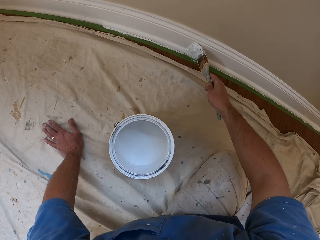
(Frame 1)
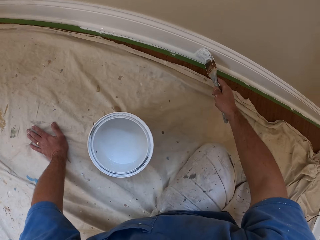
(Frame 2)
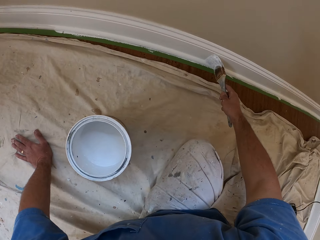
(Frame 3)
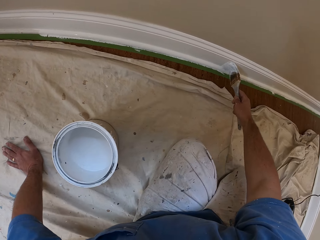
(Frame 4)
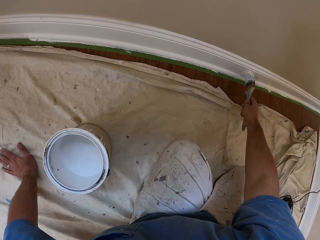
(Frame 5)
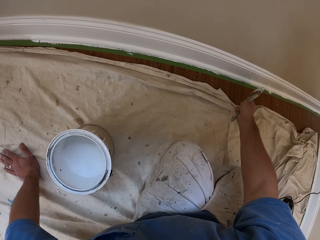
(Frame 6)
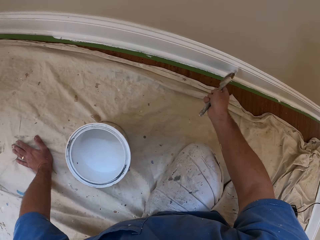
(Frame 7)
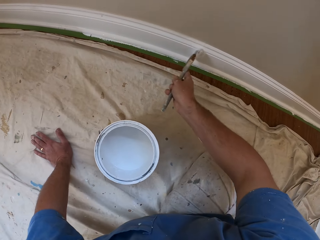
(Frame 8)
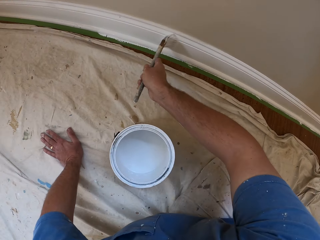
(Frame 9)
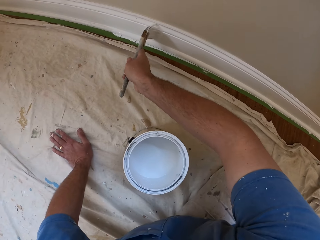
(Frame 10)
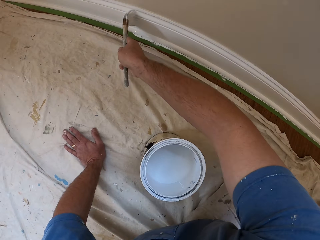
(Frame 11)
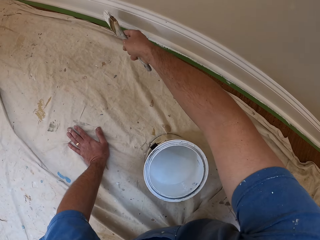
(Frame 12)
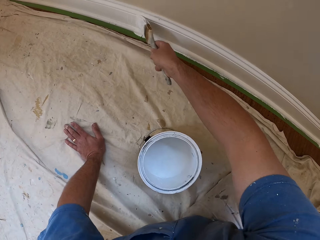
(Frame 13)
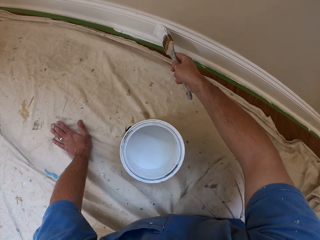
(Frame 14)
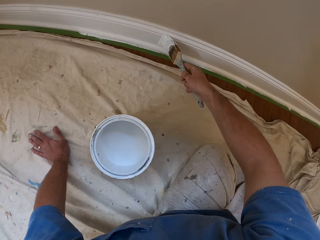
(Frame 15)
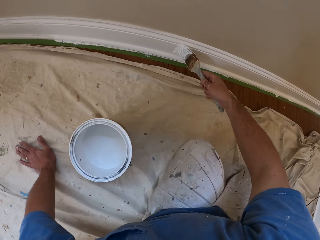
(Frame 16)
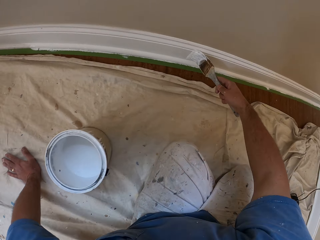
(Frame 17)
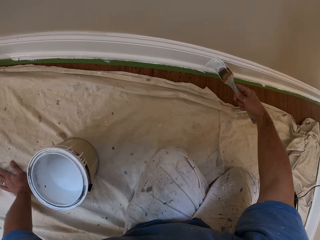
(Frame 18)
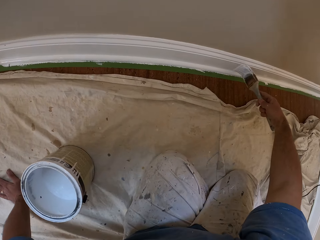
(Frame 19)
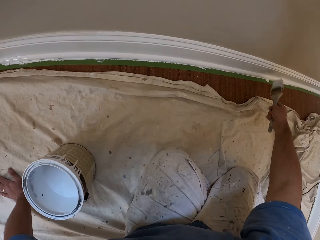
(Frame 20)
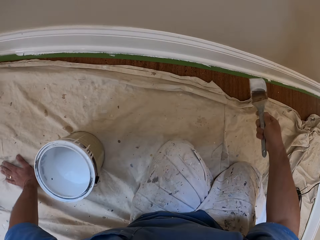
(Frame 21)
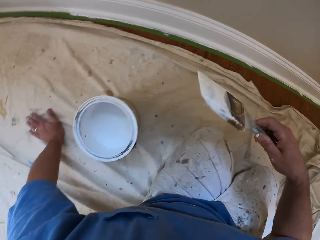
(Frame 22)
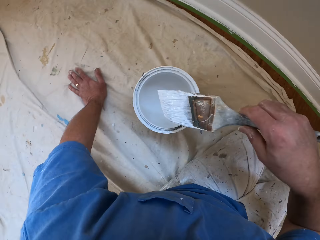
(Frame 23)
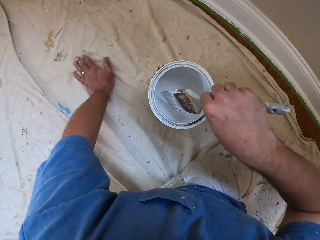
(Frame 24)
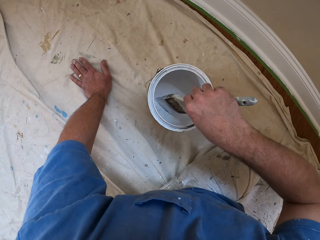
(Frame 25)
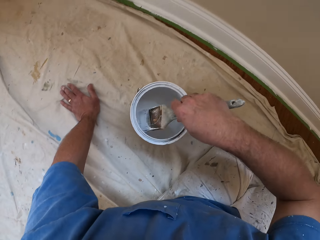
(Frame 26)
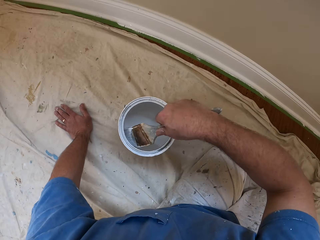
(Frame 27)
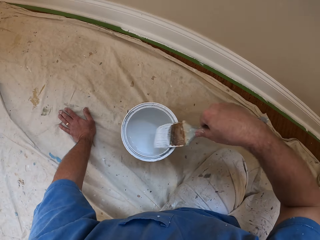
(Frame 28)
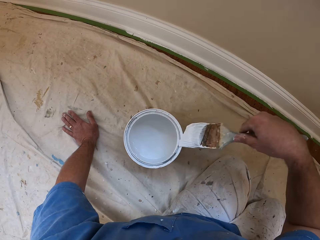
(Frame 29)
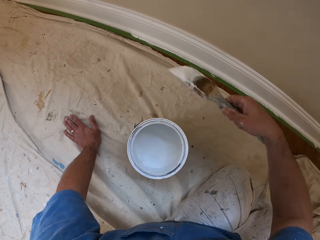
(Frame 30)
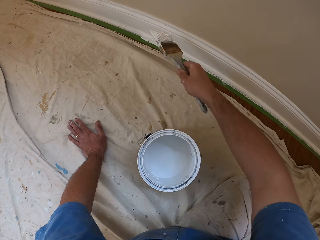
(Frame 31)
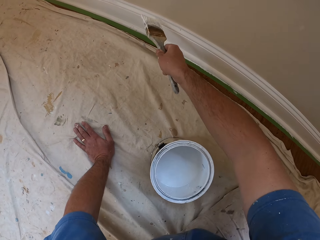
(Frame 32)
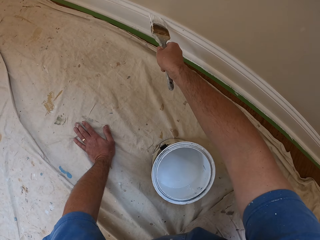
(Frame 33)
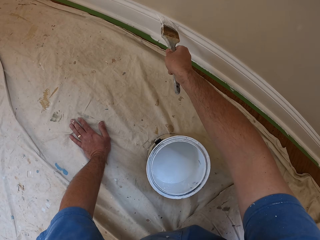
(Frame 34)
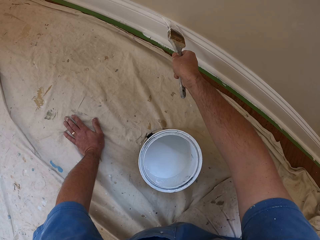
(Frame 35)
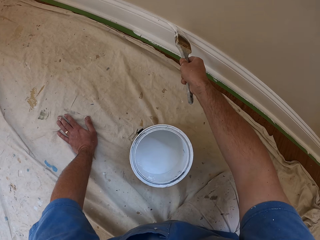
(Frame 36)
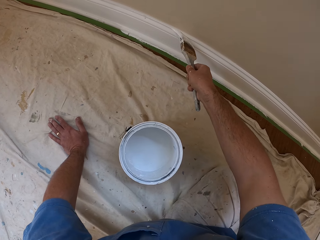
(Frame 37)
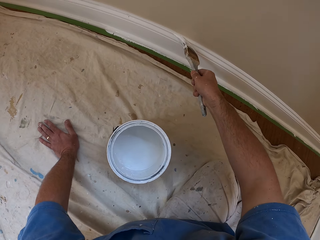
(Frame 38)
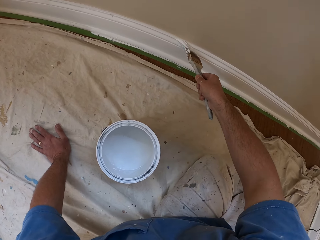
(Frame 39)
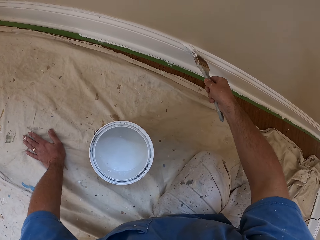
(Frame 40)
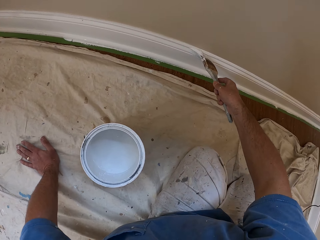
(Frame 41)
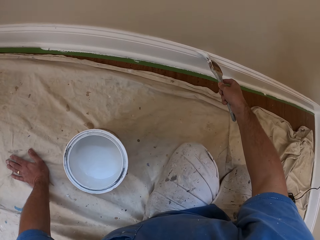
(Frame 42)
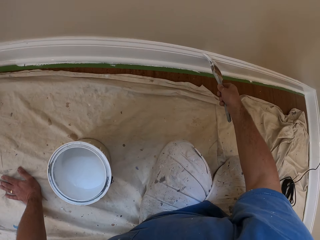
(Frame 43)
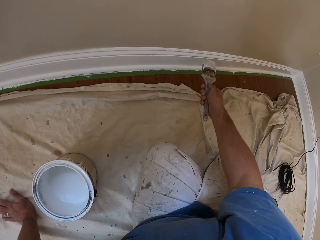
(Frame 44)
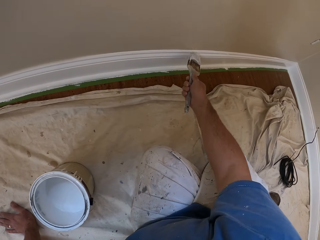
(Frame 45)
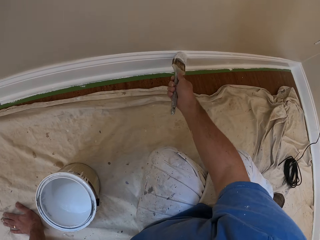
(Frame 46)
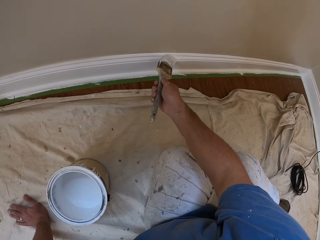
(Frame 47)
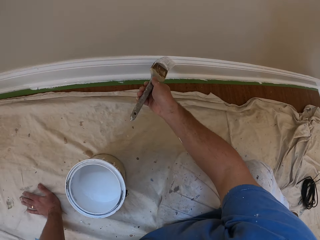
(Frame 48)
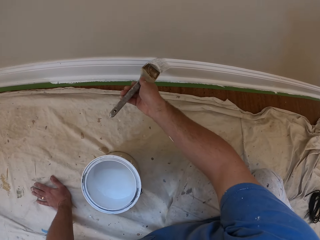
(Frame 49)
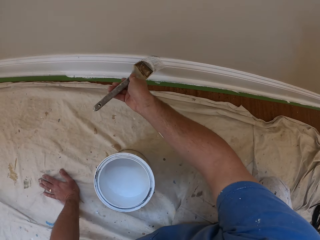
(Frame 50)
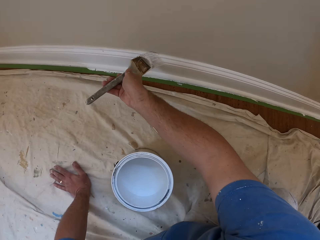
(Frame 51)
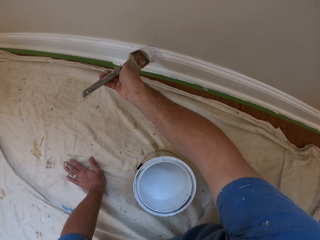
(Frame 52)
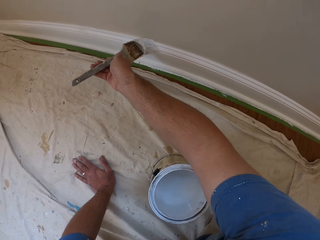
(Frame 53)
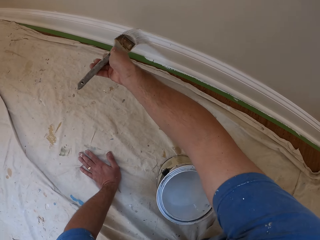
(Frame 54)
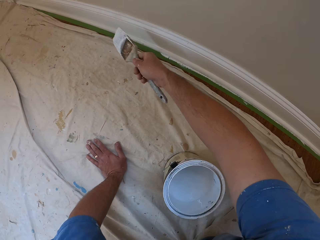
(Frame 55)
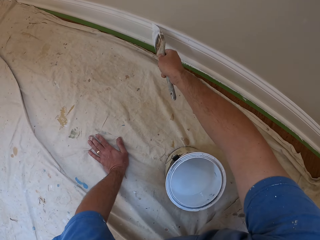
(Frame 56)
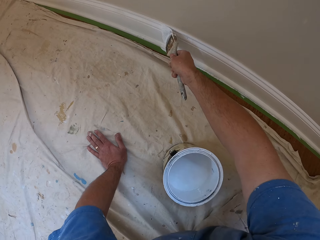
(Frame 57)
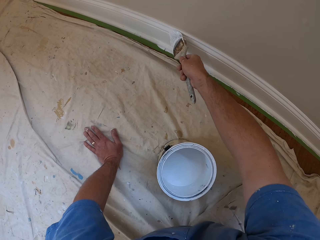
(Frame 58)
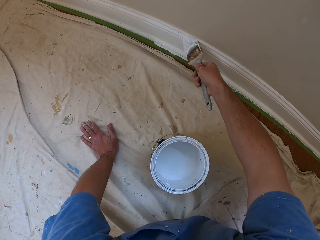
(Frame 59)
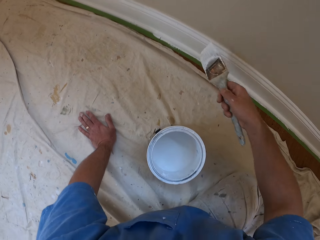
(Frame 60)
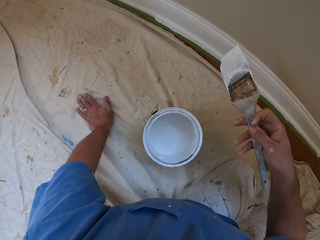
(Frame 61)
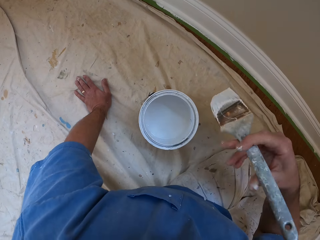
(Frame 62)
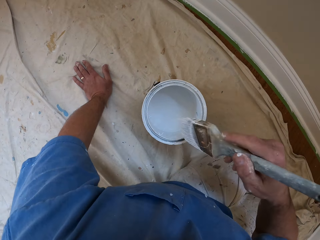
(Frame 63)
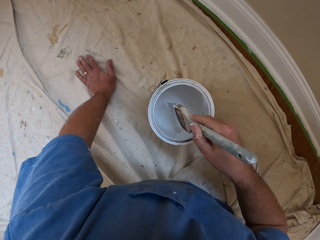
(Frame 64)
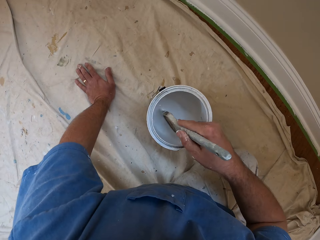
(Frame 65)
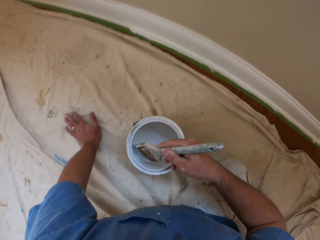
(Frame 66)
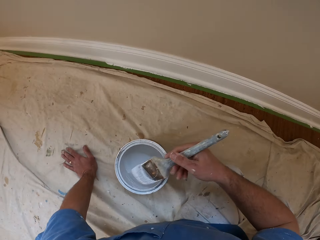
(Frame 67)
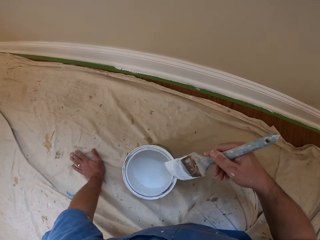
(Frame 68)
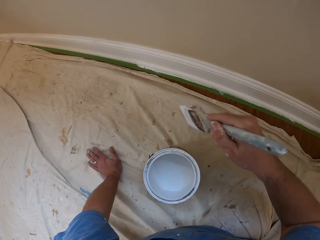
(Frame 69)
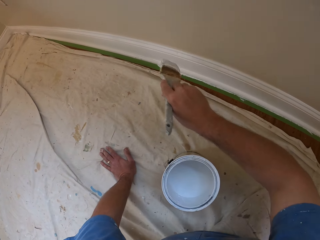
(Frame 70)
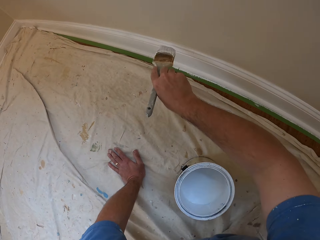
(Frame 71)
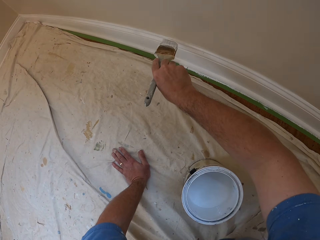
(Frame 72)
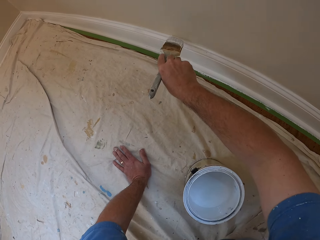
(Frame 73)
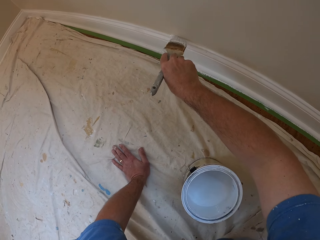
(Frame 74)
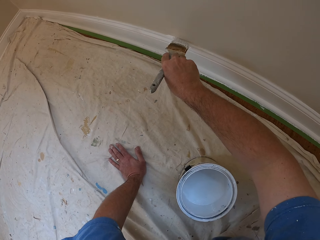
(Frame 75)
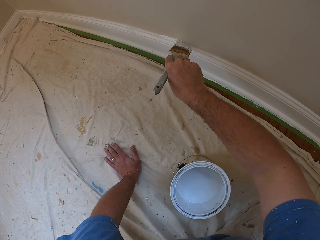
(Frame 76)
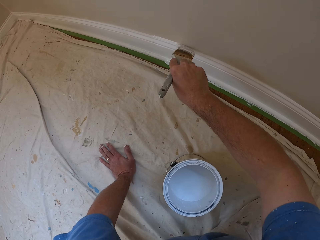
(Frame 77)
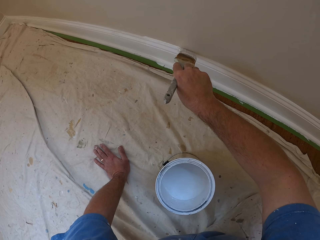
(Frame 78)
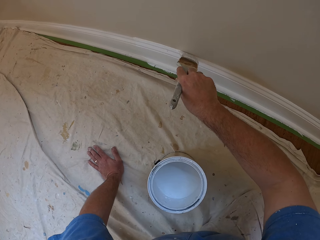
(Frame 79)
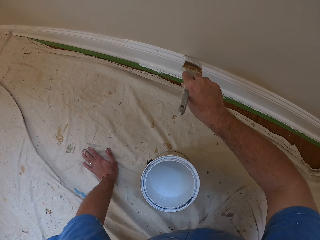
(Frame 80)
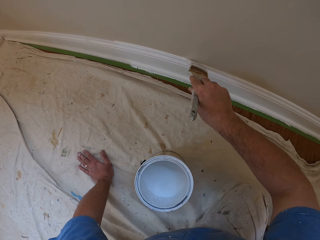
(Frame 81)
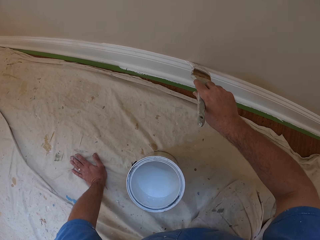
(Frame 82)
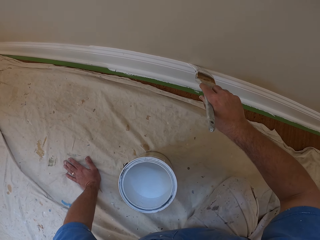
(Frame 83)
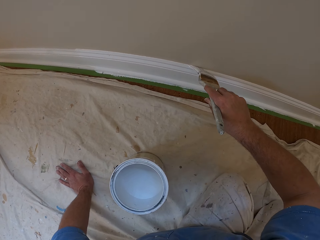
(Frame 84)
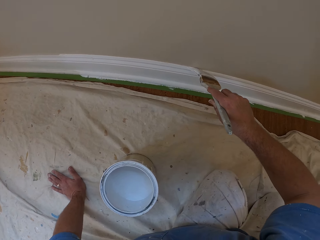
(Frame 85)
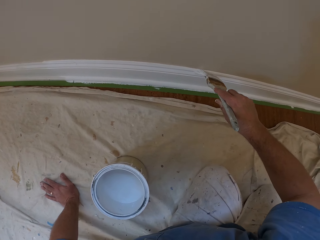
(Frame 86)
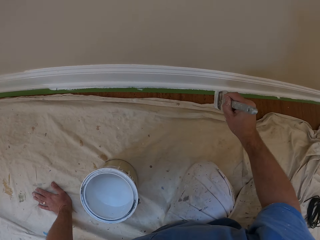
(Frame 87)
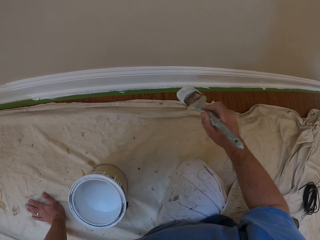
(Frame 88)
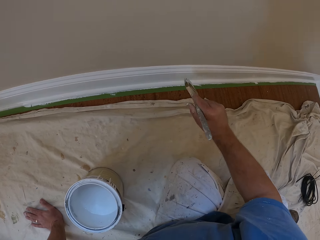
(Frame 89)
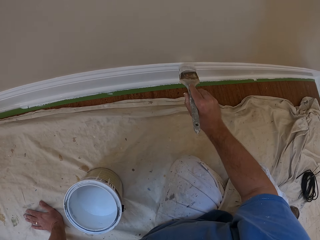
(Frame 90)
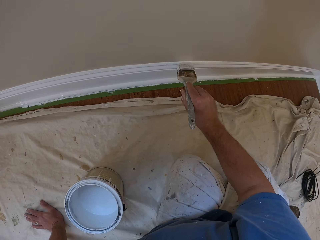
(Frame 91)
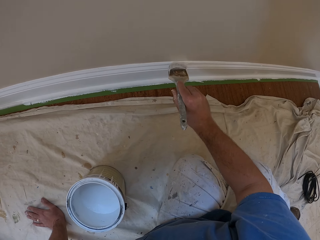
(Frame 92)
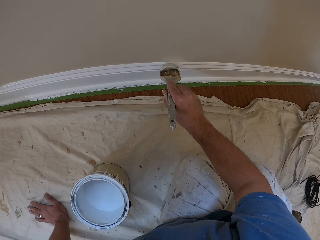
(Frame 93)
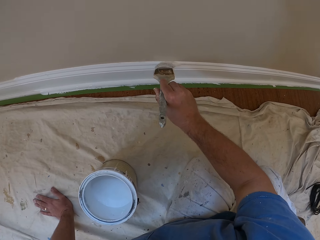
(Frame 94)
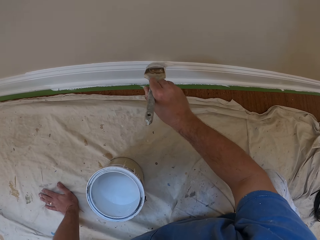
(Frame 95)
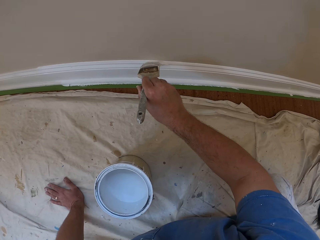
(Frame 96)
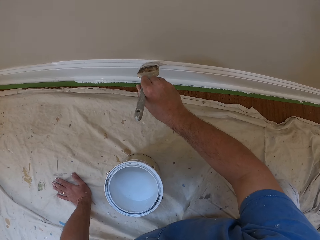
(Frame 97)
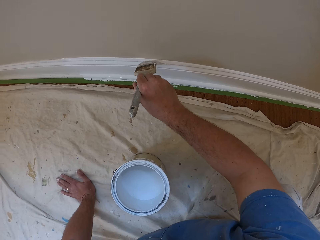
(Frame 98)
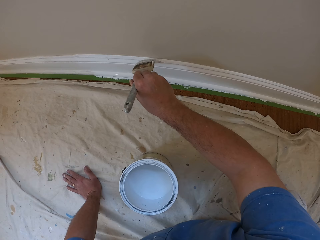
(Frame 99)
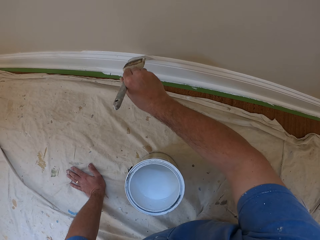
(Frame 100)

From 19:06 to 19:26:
The camera wearer dips the brush into the paint can or container. They rub the paint brush on the edges of the container. They paint the skirting of the wall with the brush. They dip the brush into the paint can. They rub the paint brush on the edges of the container. They paint the edge of the skirting of the wall with the brush.

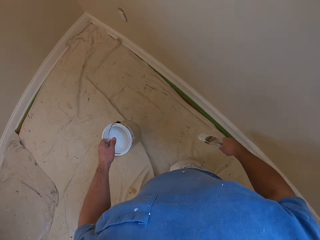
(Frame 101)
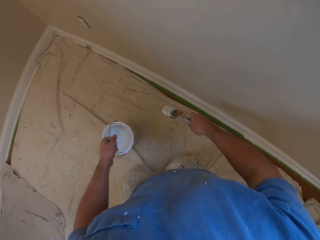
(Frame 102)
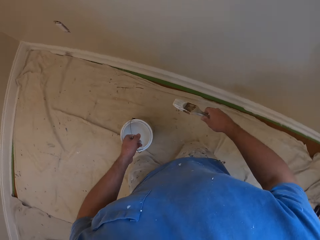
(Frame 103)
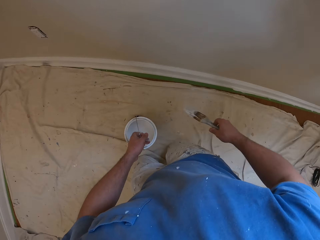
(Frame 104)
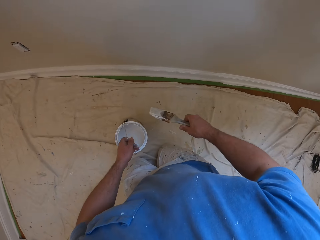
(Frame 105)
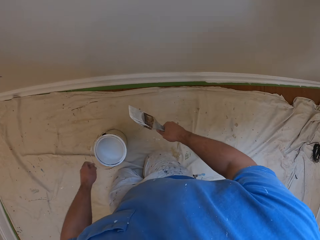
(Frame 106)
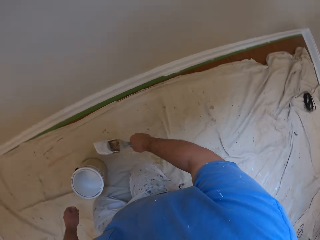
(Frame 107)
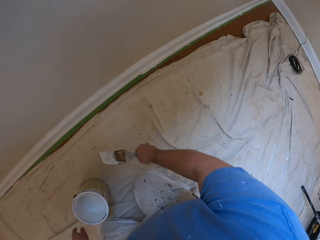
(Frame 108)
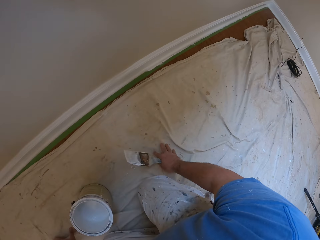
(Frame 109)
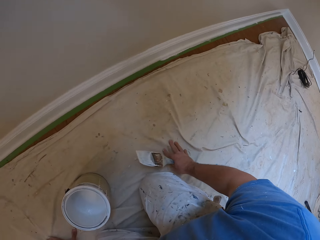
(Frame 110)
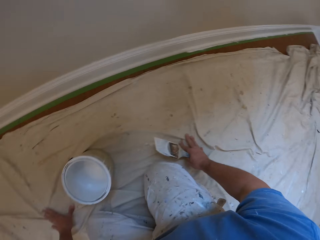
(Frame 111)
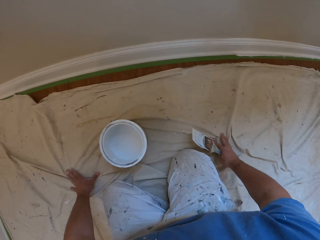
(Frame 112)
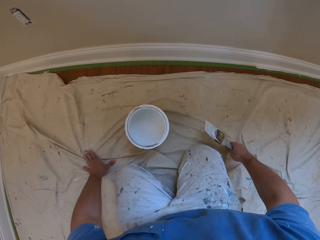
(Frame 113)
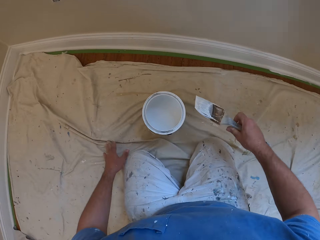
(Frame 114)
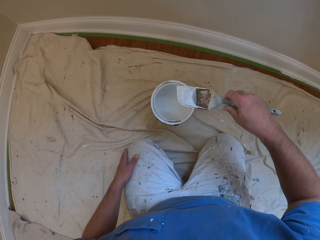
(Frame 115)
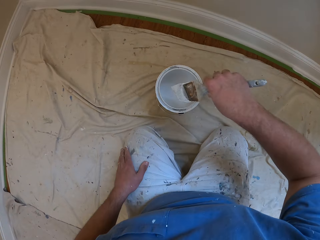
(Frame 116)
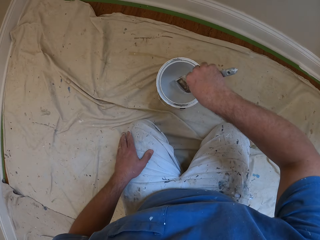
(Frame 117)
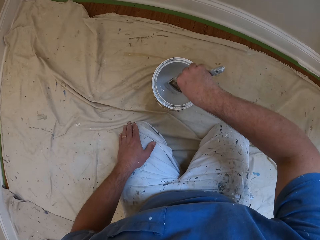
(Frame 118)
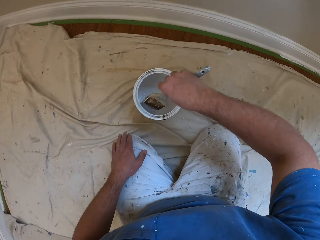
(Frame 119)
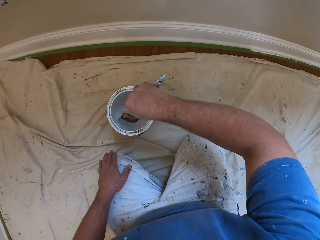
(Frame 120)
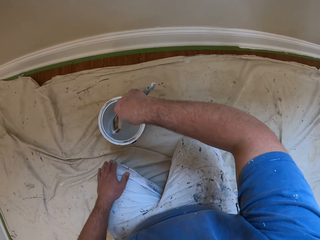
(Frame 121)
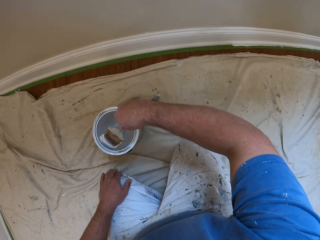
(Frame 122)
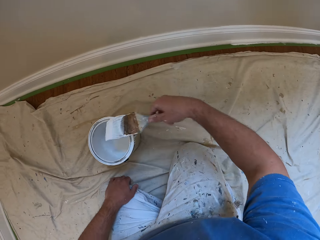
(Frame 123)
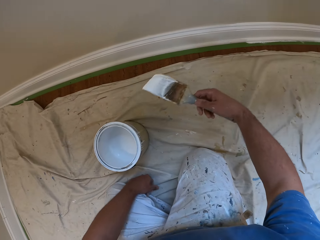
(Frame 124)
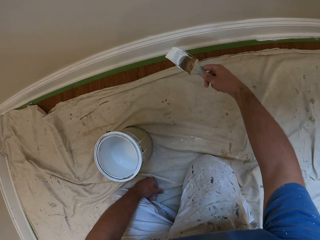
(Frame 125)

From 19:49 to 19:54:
The camera wearer drops the paint container on the tarpaulin on the floor. He rests both hands on the tarpaulin on the floor. He touches his thigh with his left hand. He dips the brush into the paint can. He shakes the paint brush.
